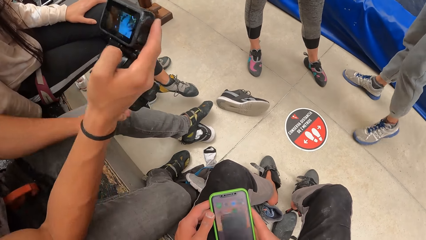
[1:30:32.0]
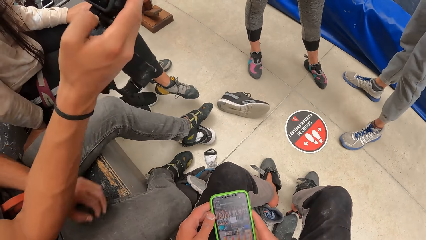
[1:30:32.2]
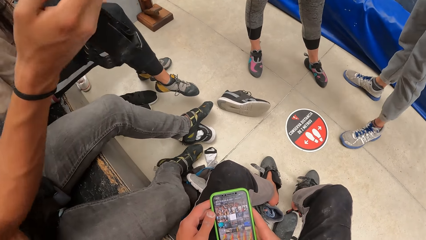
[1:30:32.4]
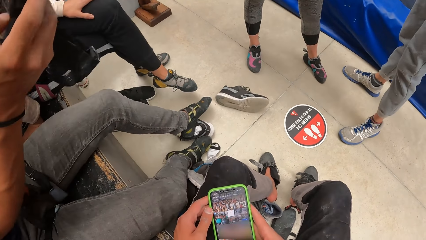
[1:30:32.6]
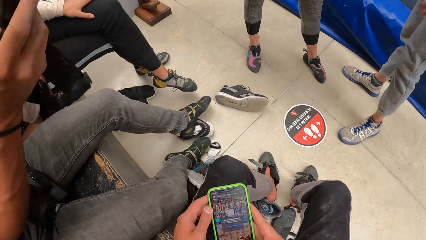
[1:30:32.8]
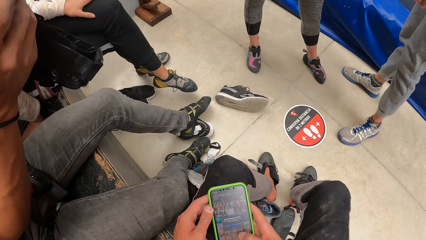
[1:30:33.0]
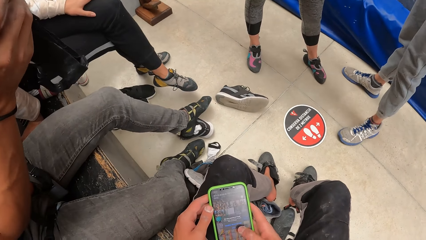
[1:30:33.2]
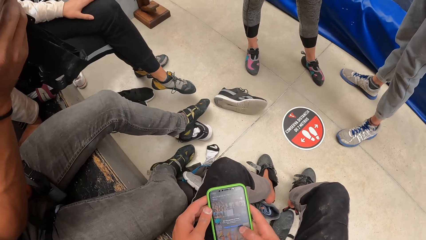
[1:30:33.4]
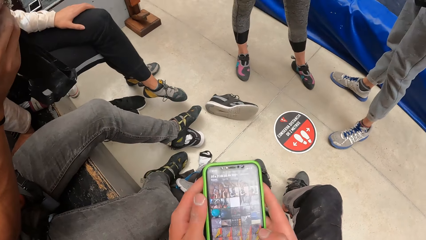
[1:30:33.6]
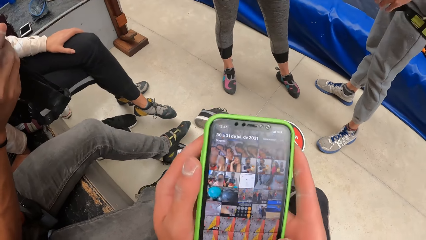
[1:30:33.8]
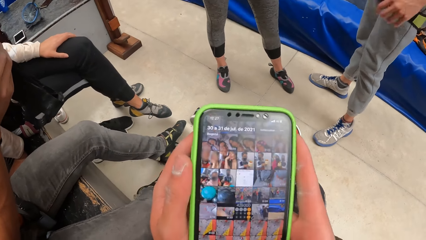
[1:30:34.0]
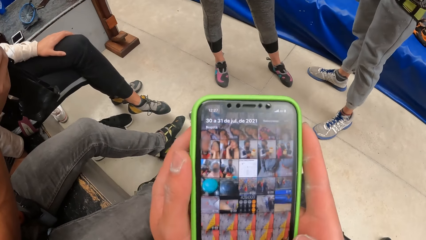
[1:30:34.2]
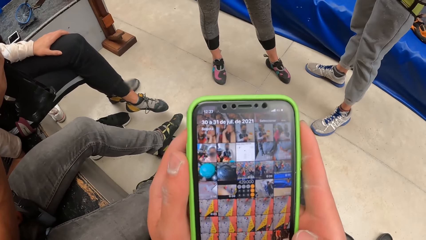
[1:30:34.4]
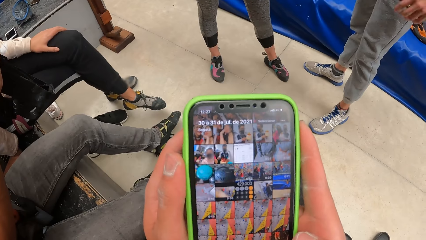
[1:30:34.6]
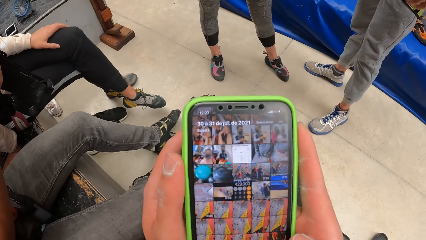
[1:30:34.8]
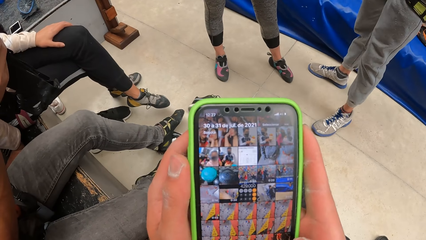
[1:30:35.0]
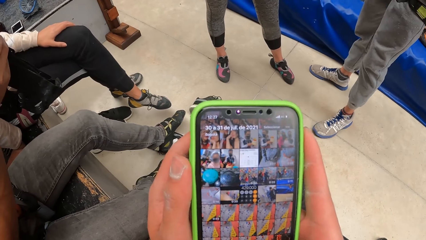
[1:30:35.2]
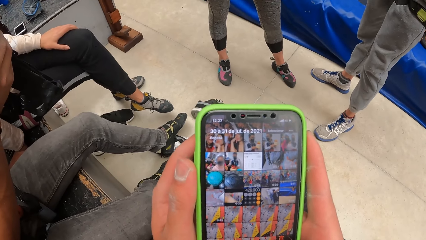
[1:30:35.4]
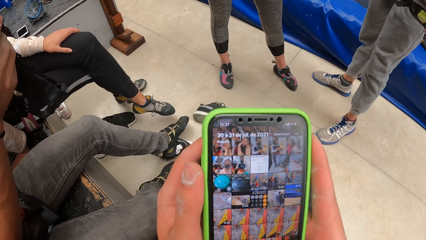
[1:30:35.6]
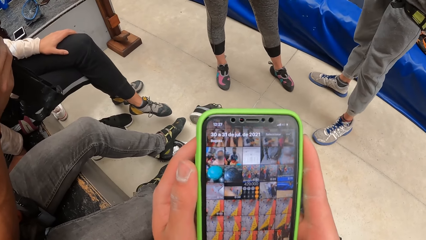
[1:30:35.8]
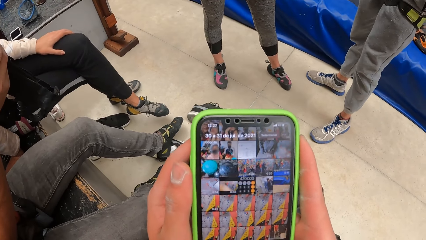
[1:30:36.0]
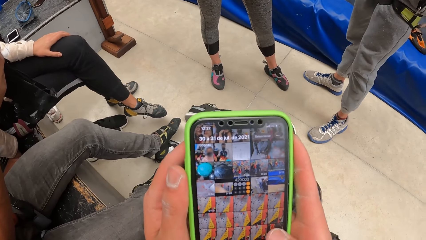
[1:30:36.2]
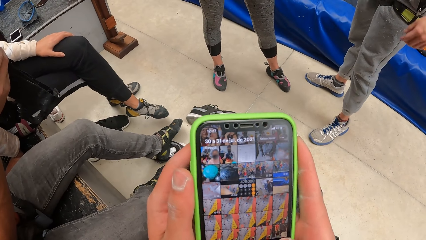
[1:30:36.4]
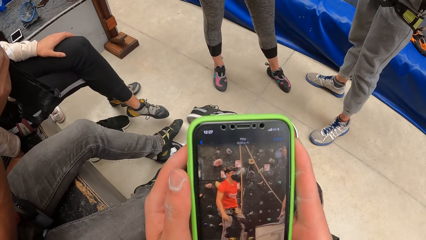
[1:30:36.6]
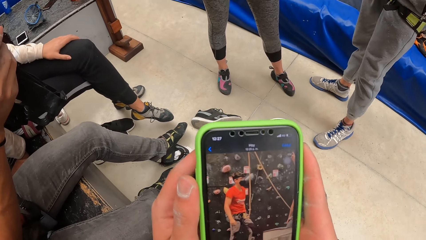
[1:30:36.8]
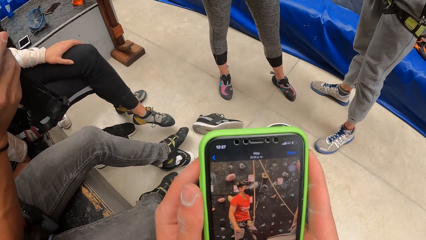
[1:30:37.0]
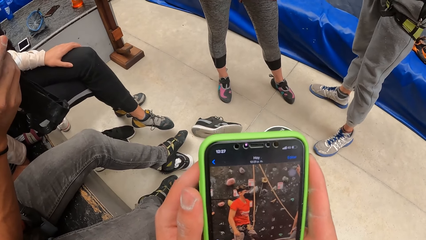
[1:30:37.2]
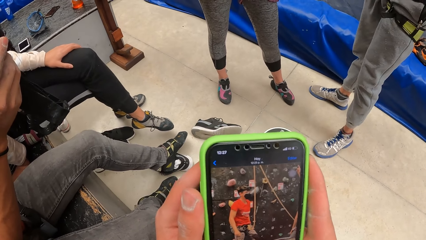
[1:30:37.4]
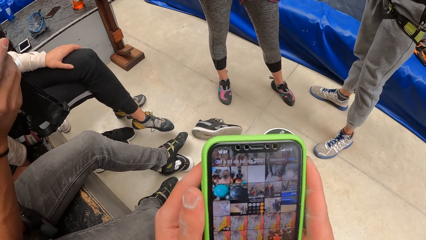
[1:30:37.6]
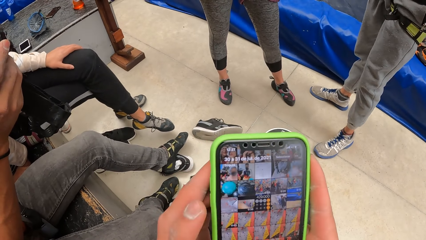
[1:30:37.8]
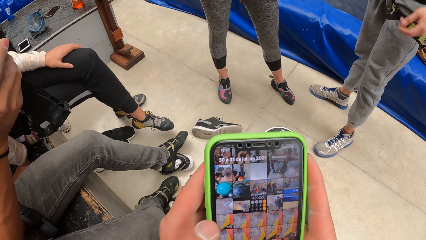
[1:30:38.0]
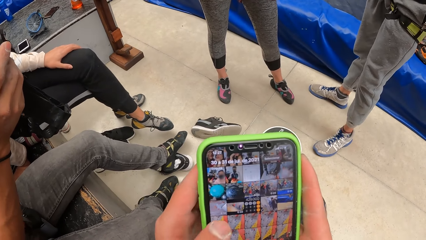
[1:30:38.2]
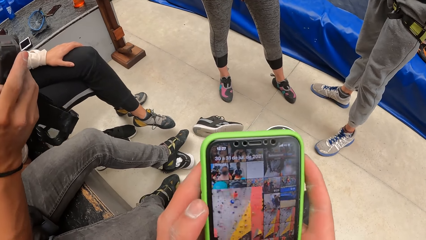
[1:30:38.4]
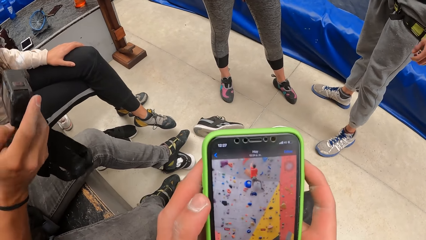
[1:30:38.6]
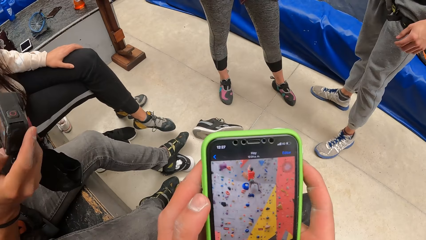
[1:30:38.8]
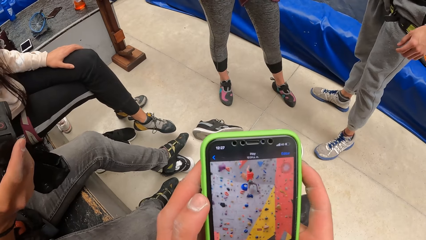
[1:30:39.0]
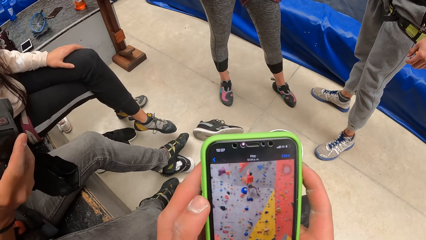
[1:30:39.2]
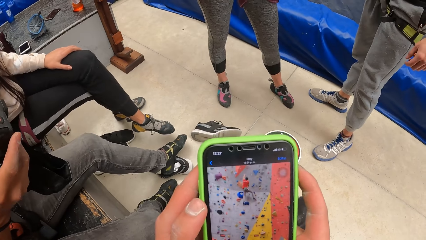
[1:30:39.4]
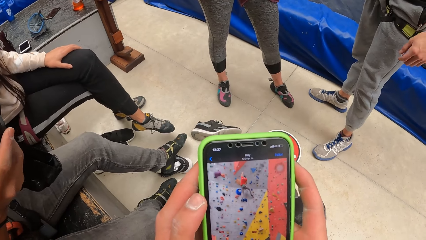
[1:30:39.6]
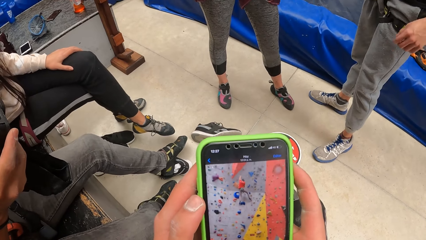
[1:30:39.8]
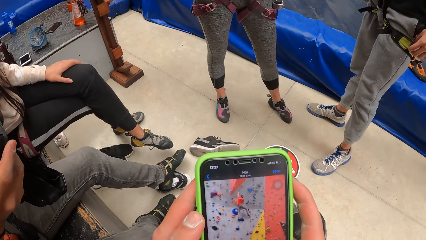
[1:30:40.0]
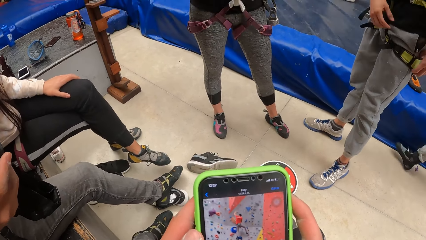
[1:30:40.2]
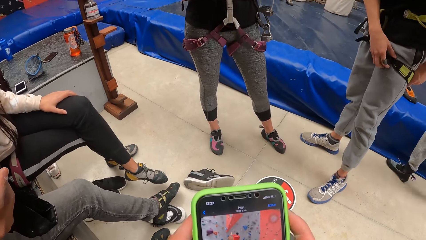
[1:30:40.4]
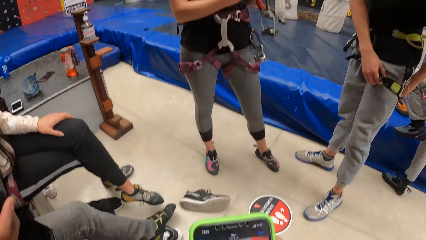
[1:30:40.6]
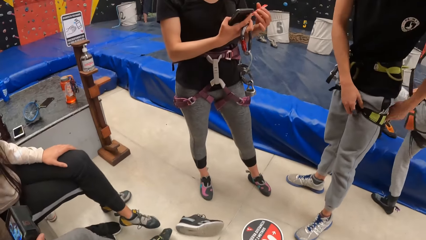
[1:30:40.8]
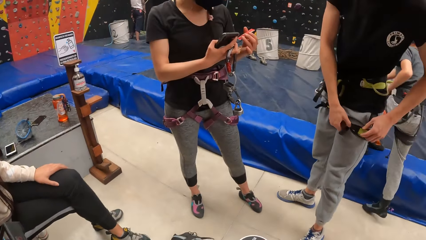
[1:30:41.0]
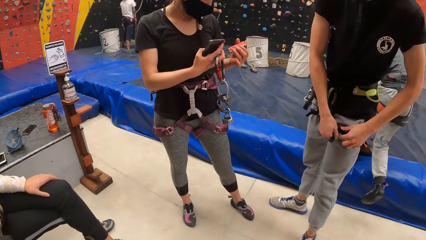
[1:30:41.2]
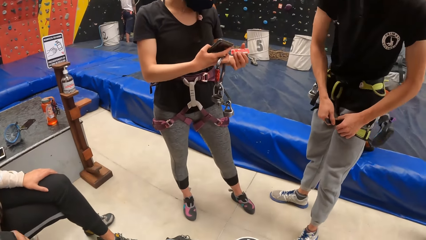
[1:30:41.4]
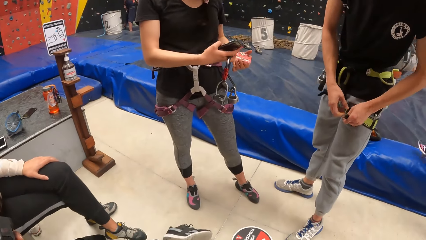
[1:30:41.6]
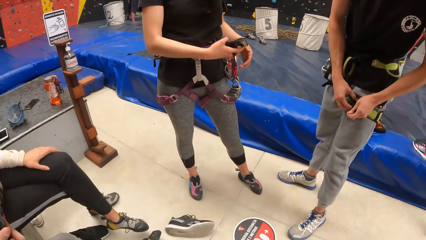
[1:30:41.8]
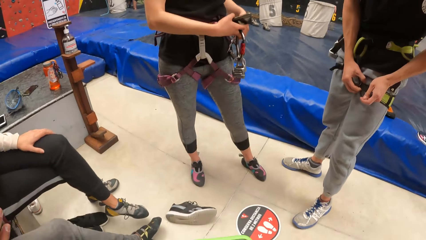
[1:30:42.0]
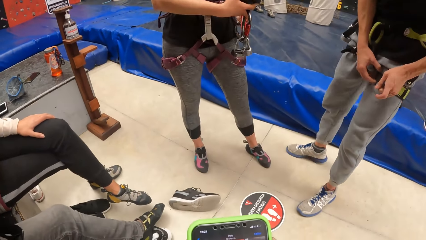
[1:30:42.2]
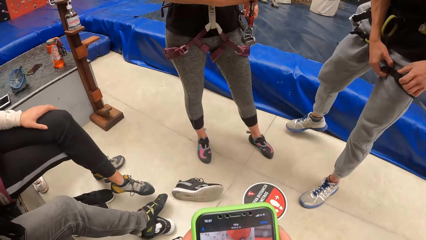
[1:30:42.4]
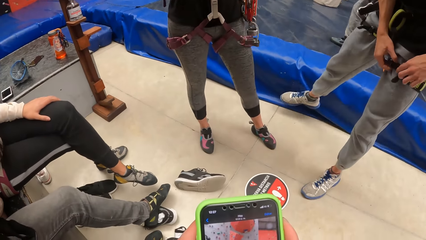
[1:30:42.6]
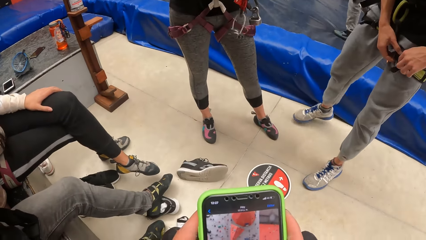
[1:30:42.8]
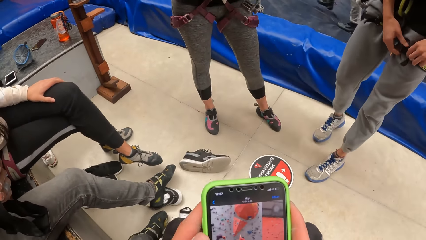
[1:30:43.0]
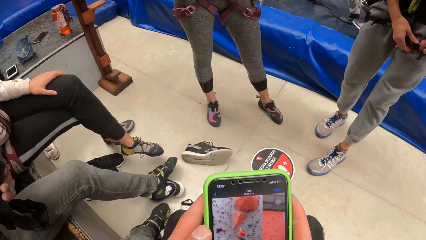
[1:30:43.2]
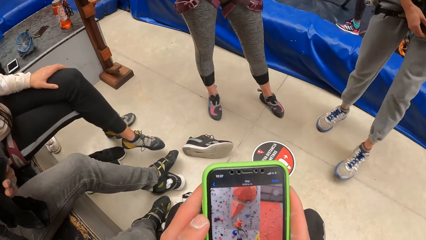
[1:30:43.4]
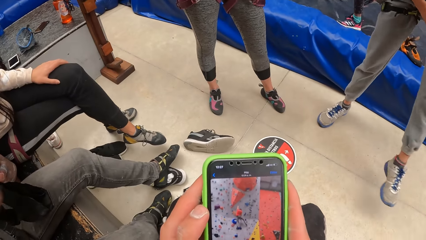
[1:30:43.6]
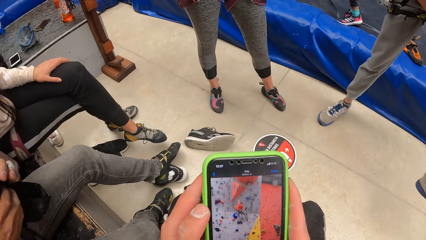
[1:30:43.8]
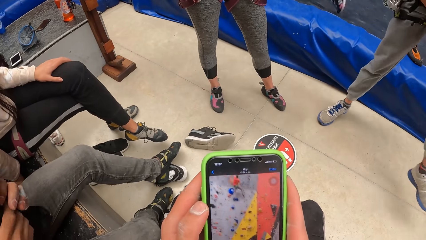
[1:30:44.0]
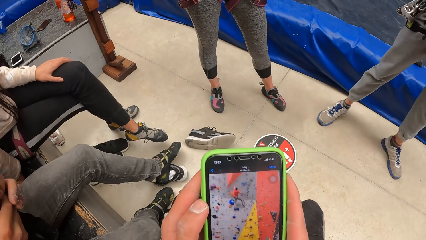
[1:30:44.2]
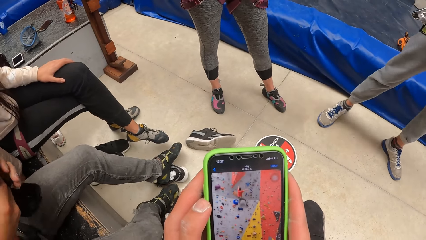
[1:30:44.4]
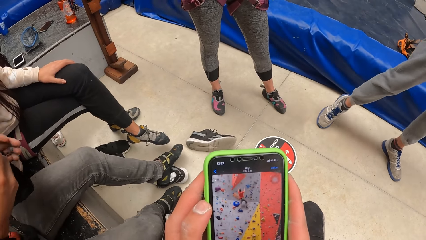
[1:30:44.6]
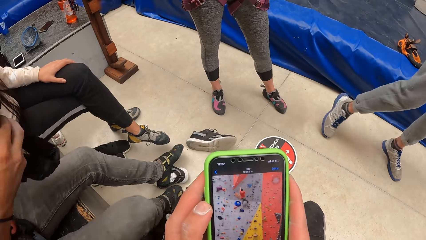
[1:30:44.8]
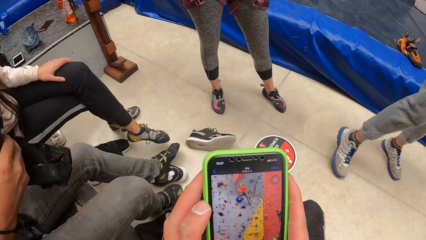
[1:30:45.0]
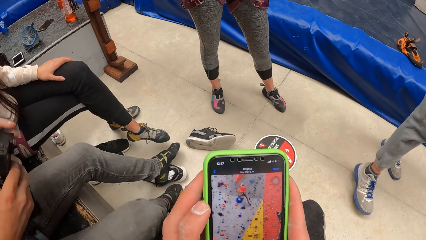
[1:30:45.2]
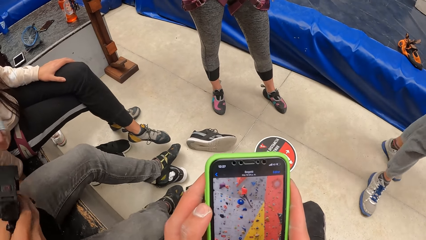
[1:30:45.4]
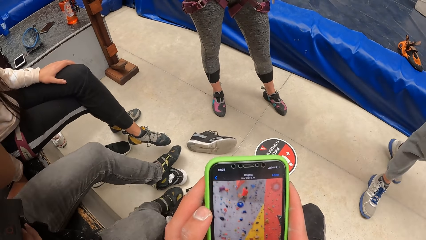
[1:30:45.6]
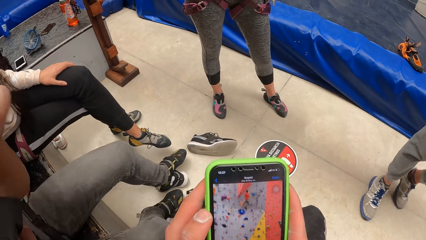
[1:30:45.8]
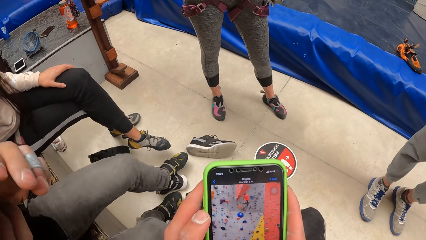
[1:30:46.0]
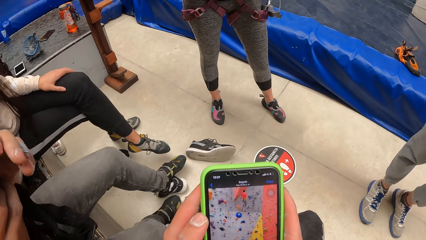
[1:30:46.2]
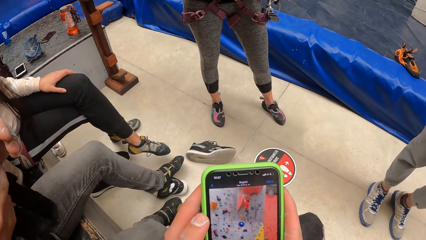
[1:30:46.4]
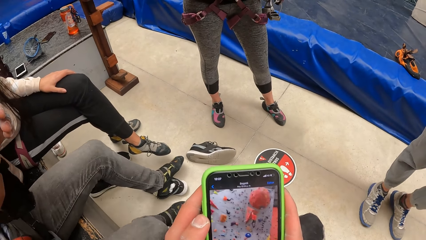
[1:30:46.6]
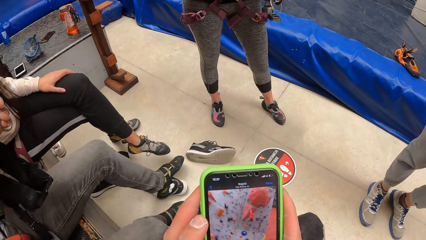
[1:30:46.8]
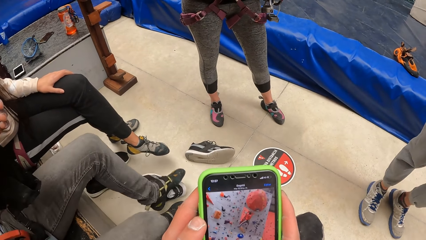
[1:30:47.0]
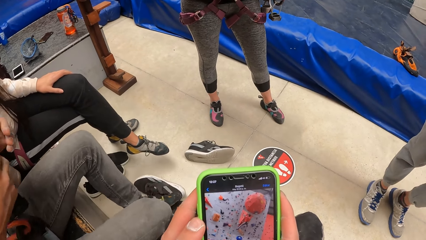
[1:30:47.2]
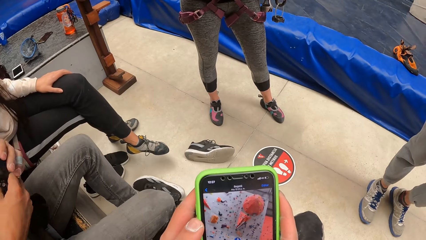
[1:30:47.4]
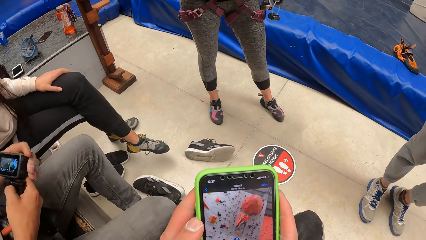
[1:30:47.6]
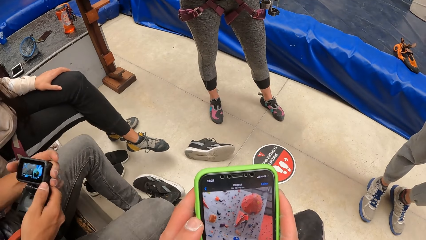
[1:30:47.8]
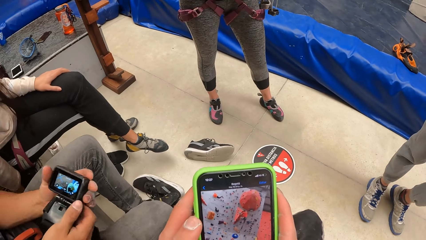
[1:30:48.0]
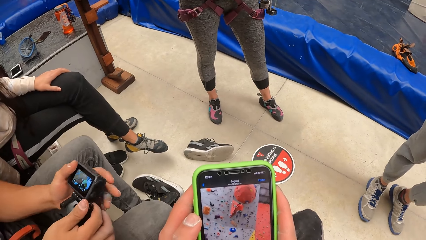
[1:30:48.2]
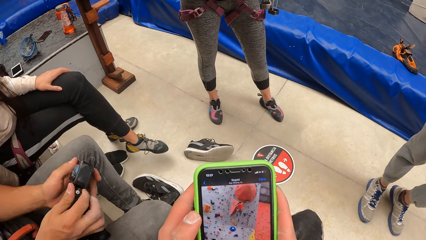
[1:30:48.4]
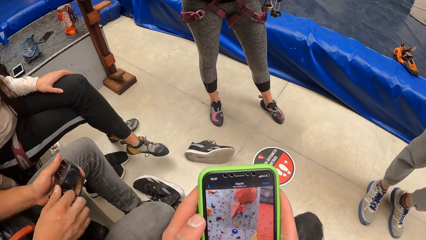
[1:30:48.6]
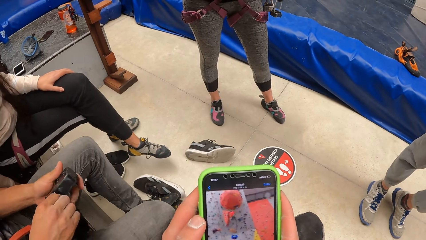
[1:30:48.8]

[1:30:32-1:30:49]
The camera wearer scrolls on the phone. They raise the phone. They operate the phone. They look at a person. The person holds a tag. The camera wearer operates the phone.
